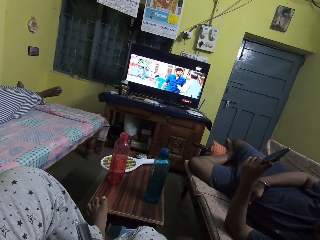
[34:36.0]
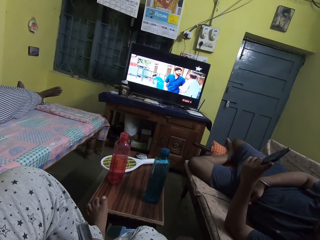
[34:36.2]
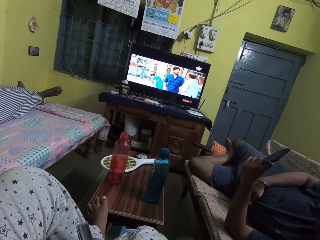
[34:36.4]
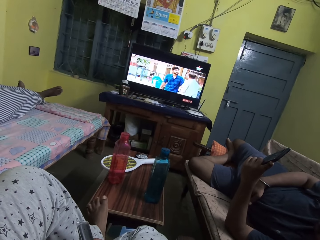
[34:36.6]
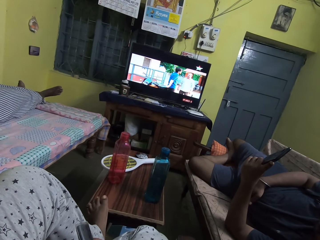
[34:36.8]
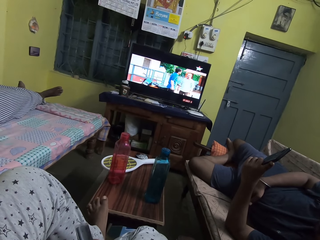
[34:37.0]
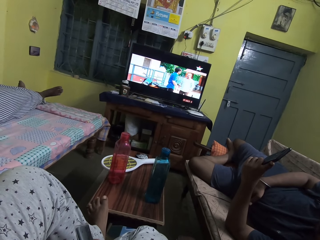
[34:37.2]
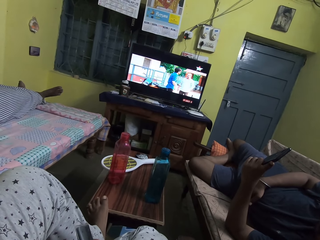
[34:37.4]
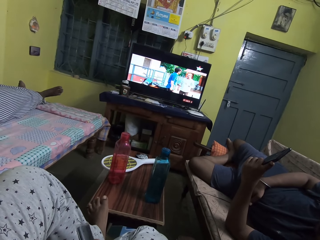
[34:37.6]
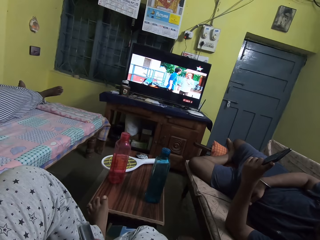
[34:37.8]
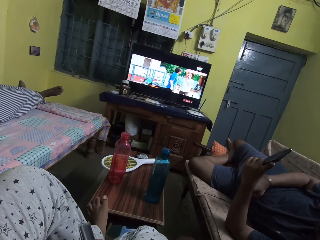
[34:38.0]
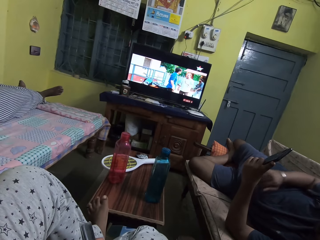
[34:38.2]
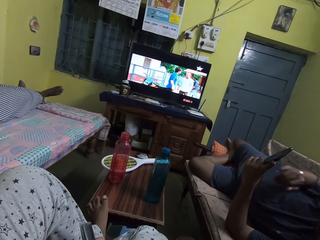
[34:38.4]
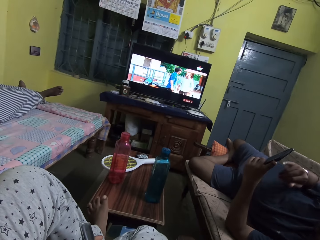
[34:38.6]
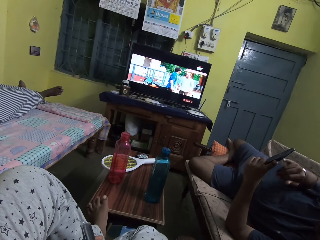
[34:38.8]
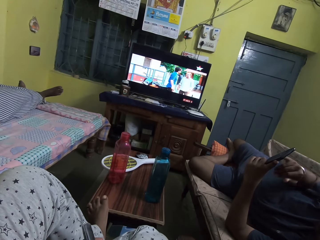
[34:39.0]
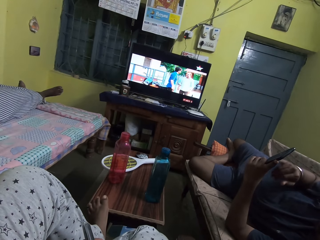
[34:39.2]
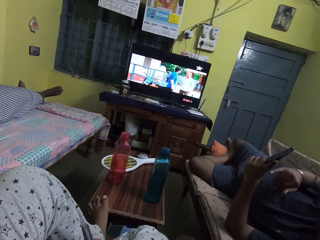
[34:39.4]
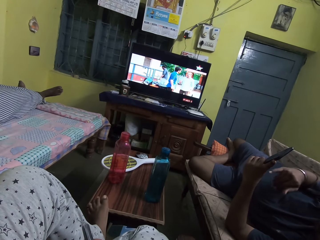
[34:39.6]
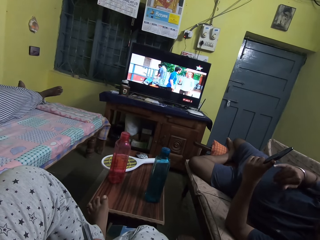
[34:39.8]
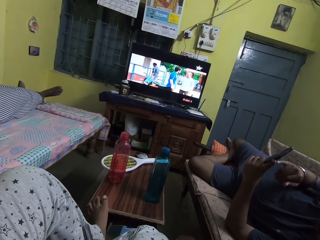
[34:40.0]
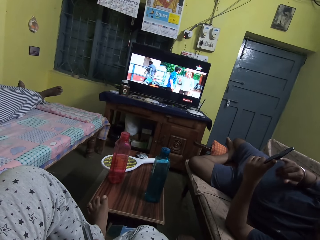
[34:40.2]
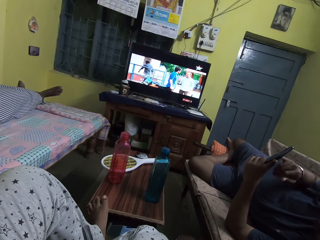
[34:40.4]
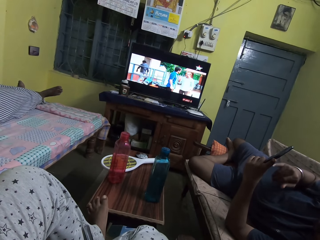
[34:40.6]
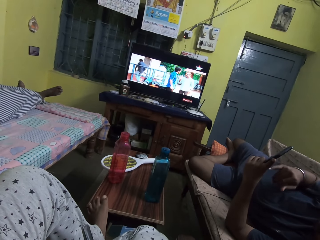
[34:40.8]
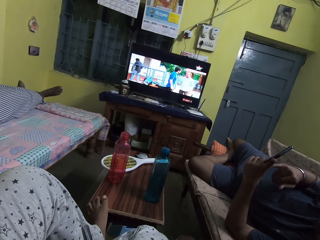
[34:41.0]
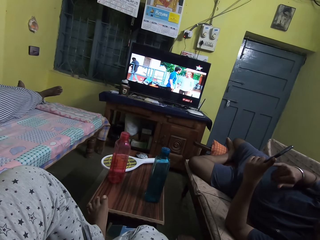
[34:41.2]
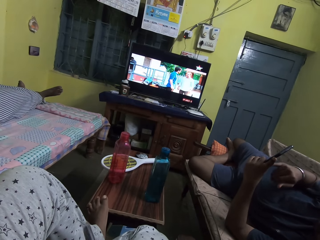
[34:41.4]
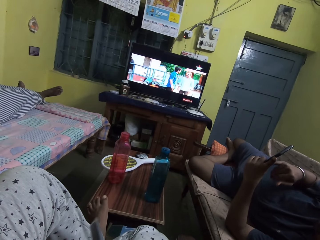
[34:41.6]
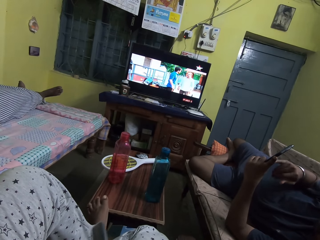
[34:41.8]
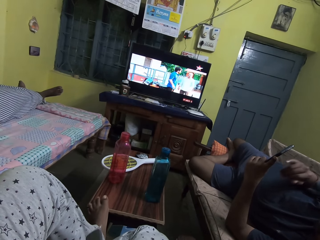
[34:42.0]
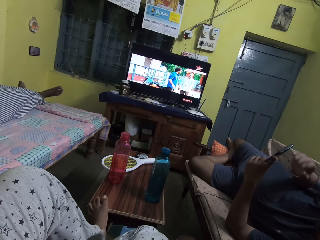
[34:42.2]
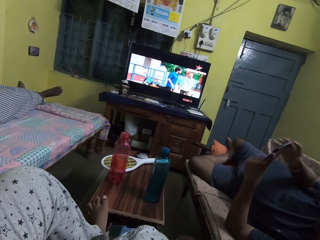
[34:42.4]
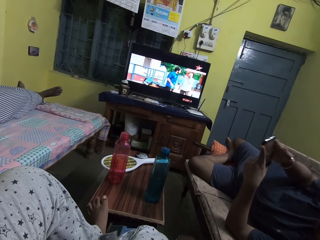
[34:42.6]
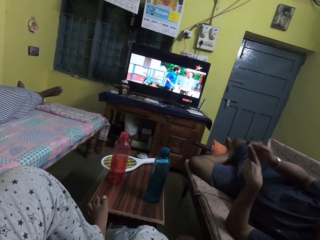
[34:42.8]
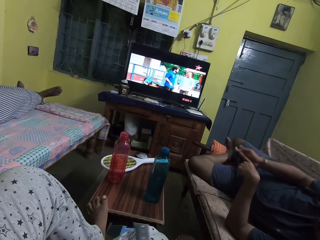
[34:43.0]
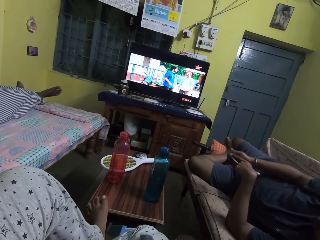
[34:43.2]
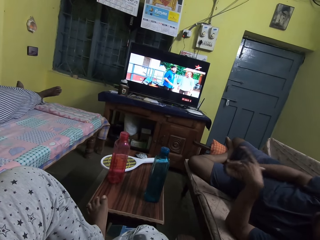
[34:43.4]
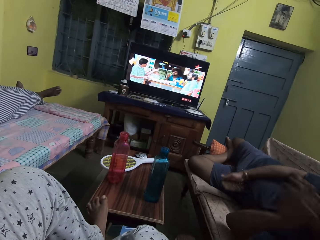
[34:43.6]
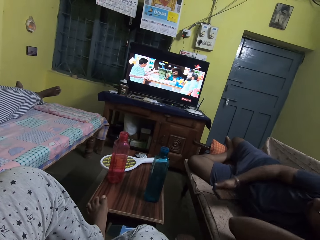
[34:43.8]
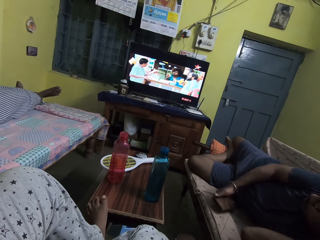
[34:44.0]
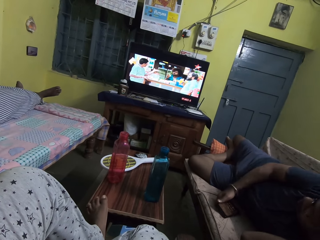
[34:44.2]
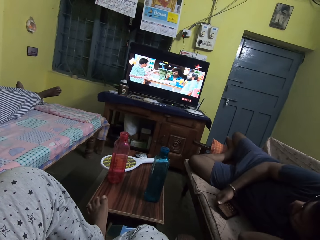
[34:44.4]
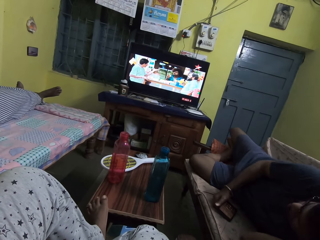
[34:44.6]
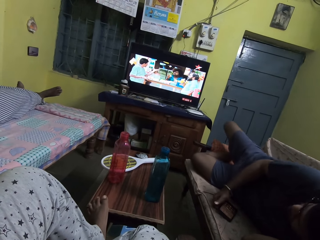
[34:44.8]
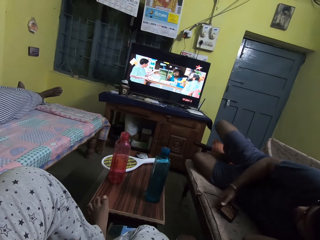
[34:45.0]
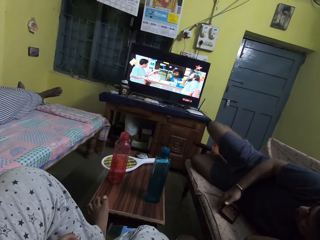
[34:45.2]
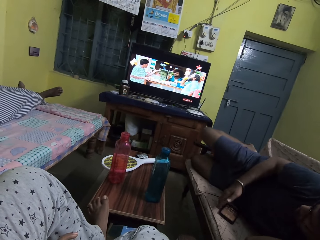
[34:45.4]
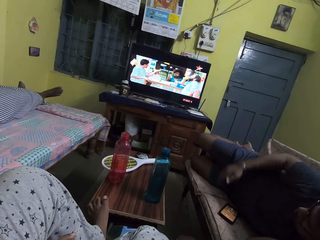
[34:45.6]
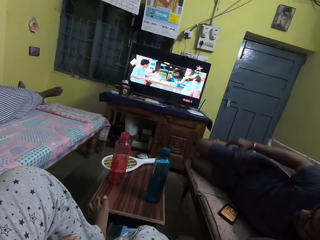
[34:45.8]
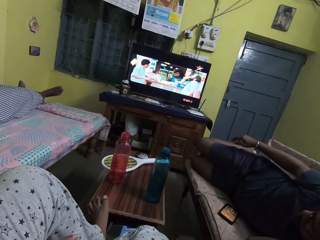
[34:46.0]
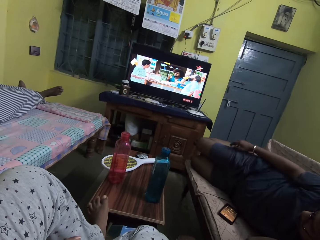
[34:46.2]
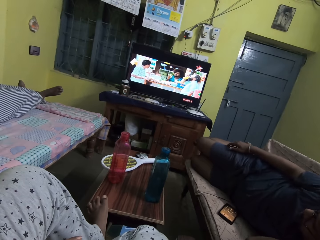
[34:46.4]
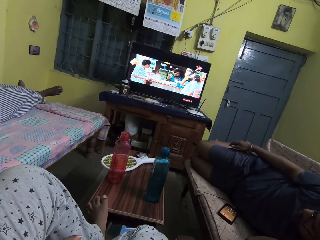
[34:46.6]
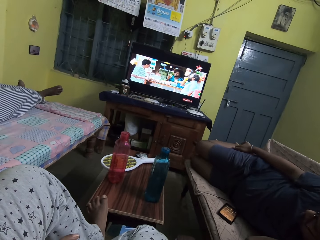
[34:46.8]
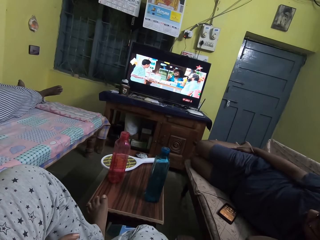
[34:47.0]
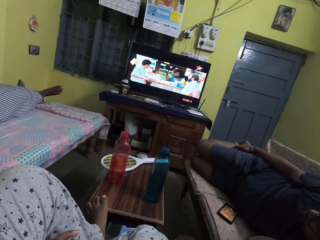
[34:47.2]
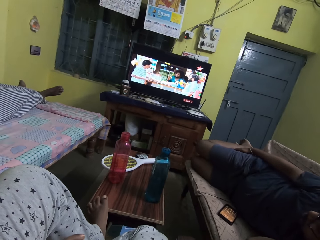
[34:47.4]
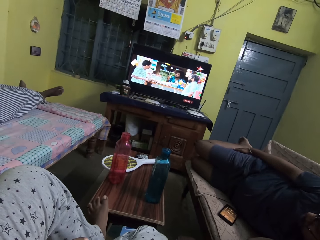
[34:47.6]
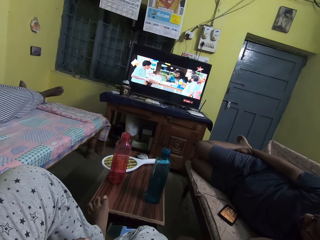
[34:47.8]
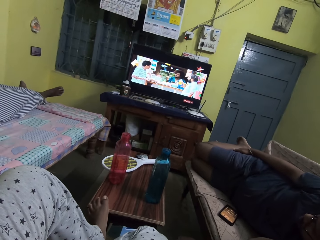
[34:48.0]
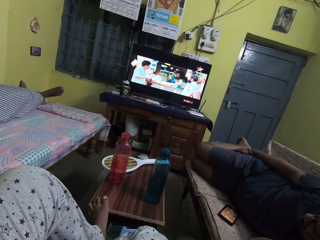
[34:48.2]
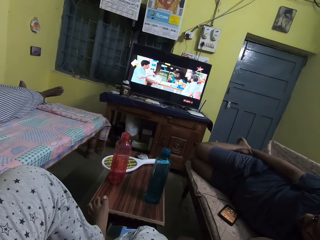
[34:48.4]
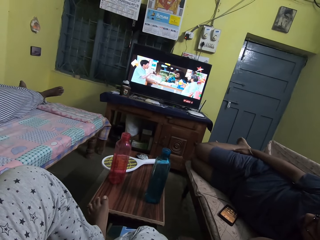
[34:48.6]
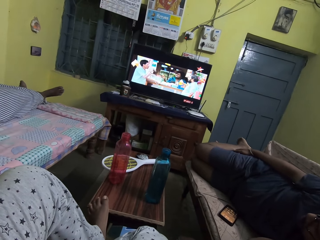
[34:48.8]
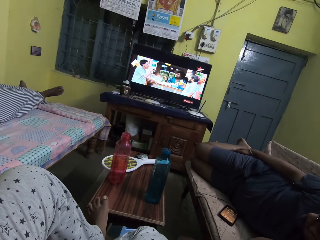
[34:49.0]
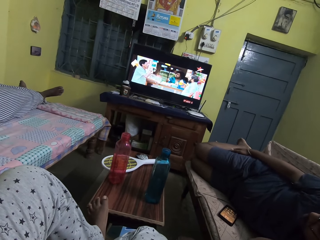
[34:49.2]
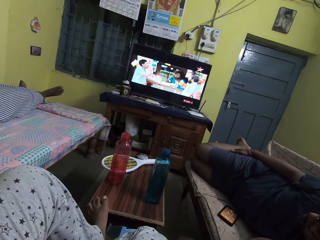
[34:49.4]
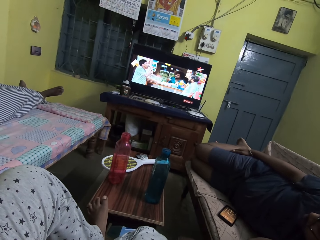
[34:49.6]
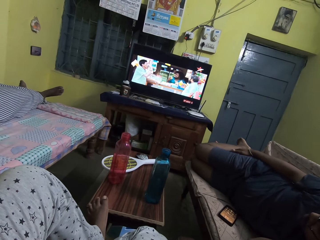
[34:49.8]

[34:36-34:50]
The man operates the phone with both hands and places the phone in his right hand on a sofa.

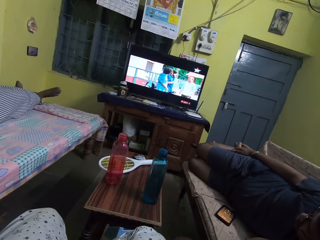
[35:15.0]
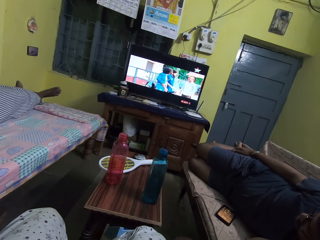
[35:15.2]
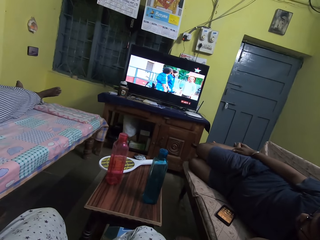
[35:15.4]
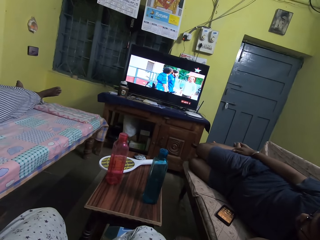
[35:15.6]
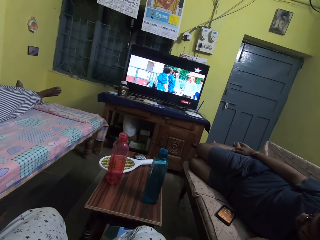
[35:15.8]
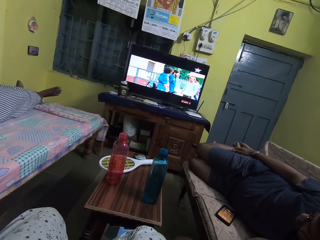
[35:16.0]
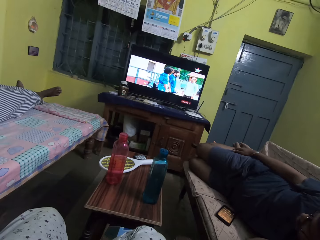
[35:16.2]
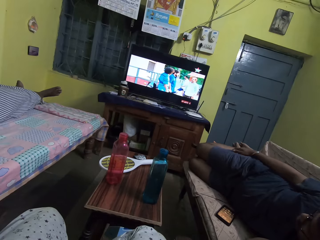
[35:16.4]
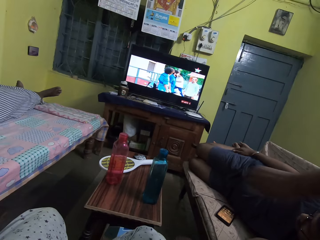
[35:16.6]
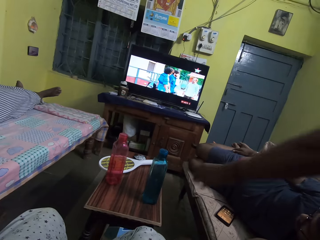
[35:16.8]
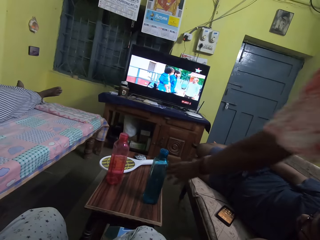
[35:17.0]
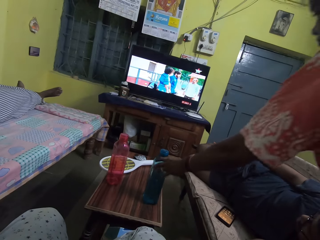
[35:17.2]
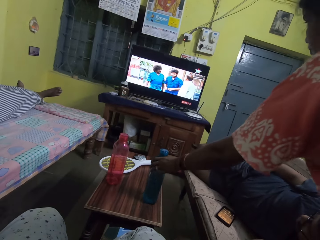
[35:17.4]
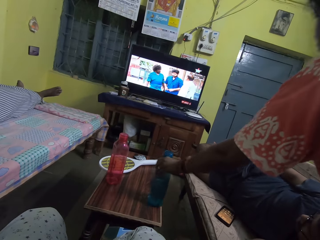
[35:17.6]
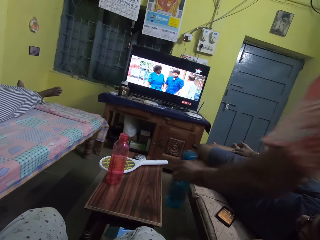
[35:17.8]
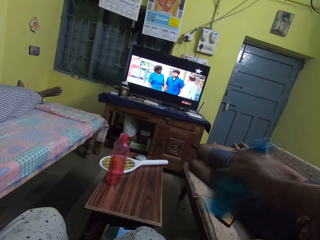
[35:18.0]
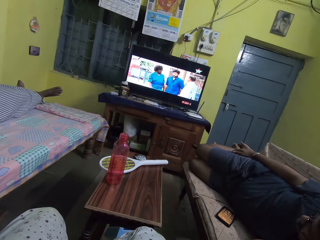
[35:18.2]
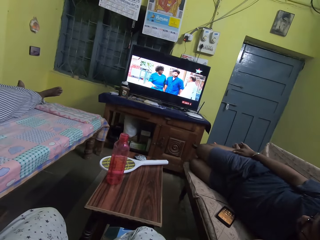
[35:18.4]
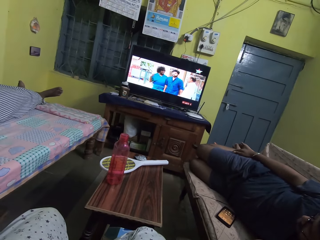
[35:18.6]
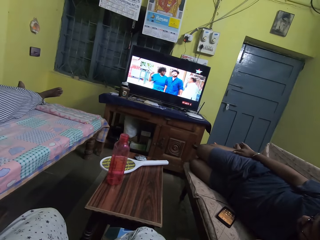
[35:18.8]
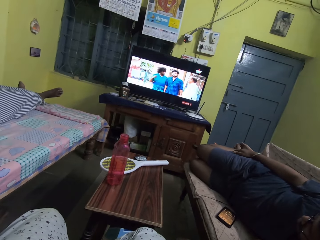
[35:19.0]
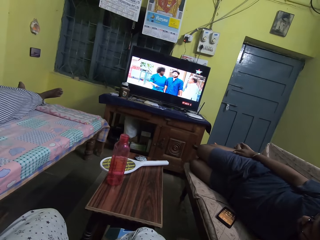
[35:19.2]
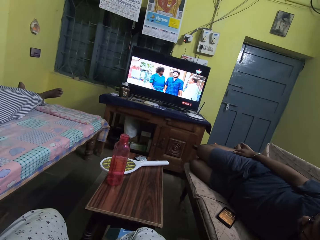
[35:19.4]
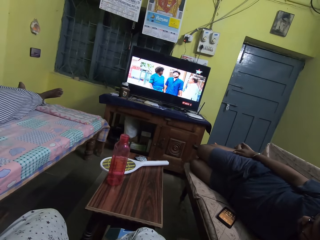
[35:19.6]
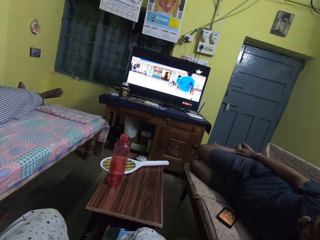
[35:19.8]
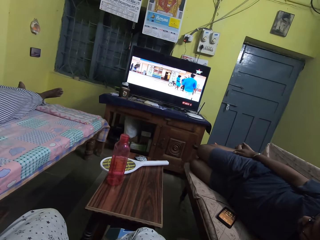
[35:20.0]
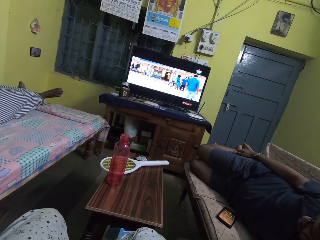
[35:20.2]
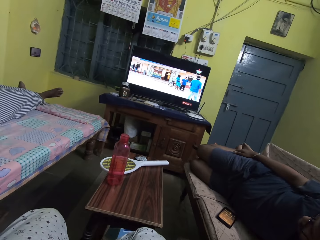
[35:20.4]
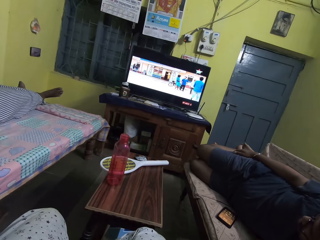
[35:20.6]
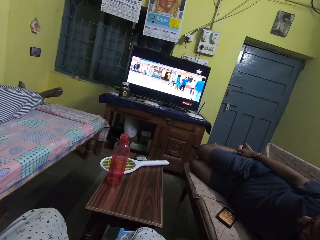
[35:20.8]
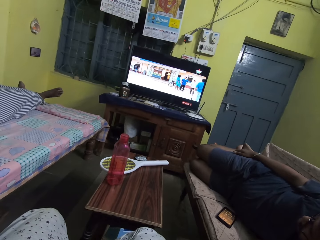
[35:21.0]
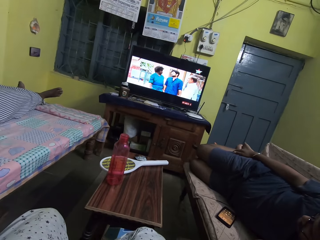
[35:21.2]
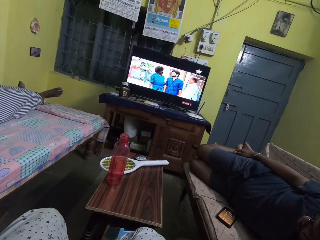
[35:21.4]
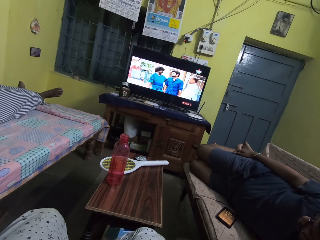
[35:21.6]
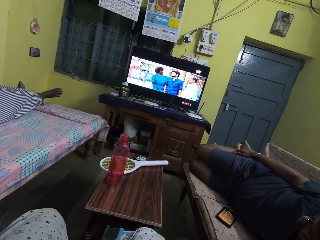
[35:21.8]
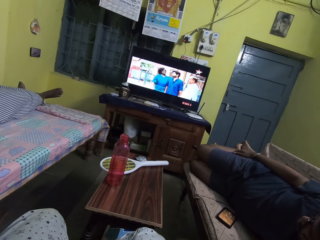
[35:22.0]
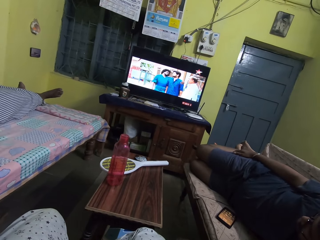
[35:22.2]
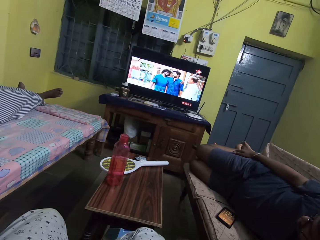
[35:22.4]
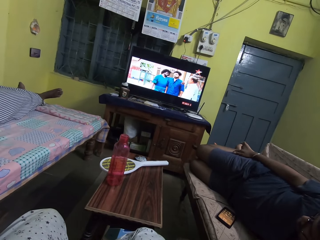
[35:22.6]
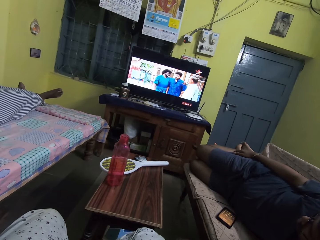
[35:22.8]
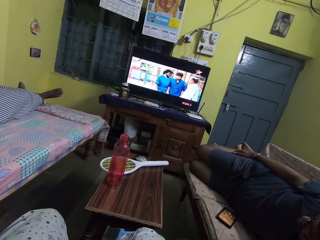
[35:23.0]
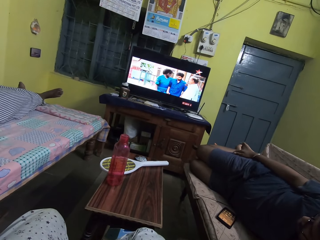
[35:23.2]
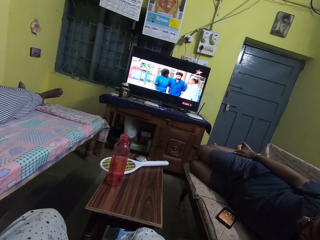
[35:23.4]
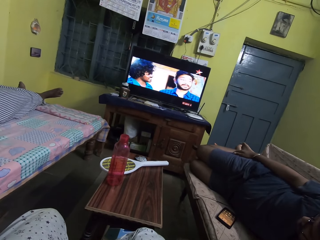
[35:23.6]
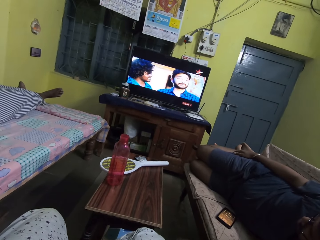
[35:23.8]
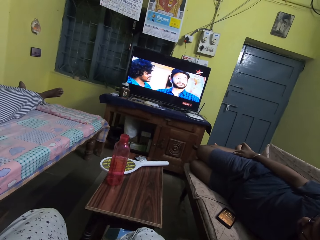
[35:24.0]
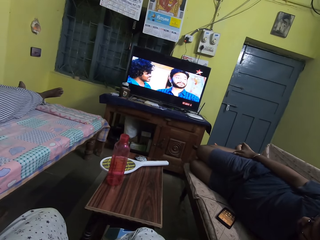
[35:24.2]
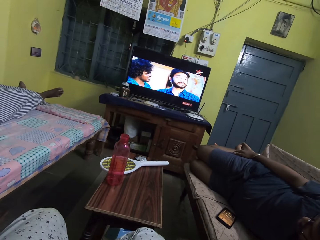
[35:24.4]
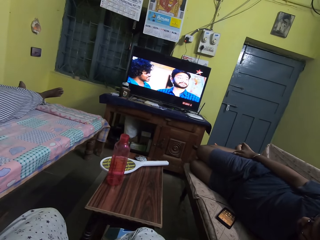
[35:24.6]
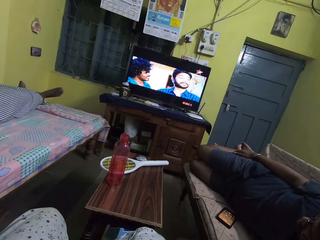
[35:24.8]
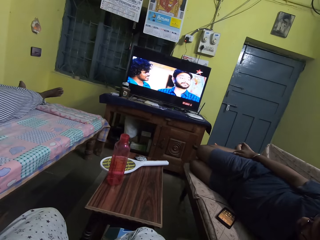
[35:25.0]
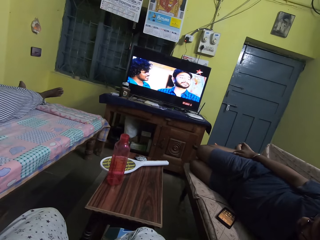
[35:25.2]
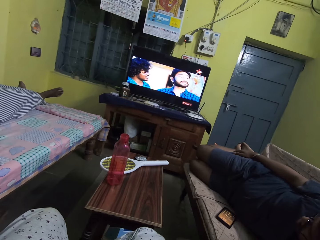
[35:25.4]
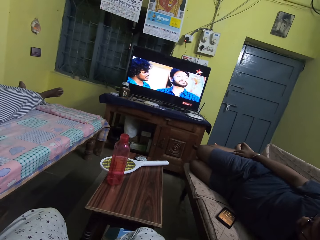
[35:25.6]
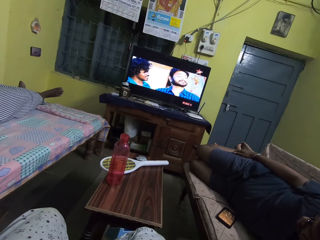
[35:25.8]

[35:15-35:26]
A man picks a bottle from a table with his left hand.
